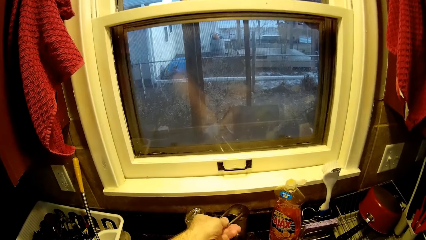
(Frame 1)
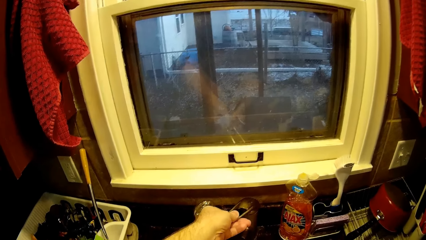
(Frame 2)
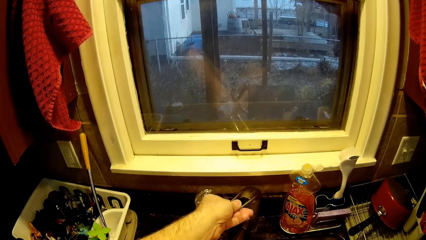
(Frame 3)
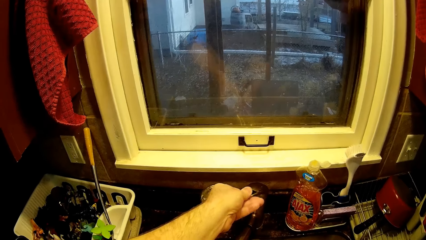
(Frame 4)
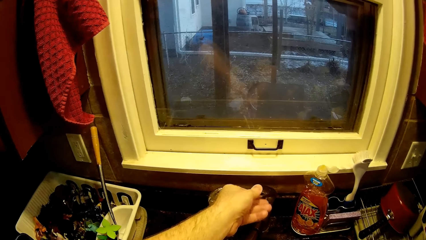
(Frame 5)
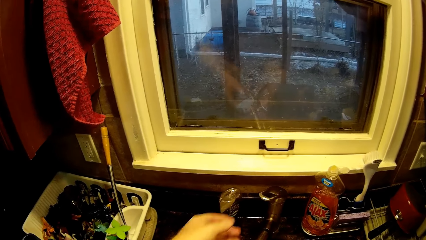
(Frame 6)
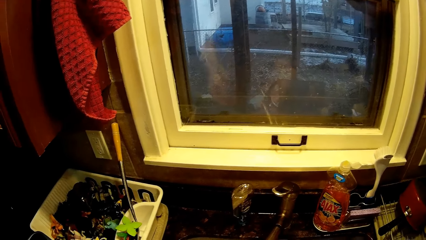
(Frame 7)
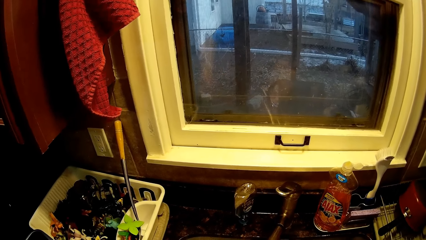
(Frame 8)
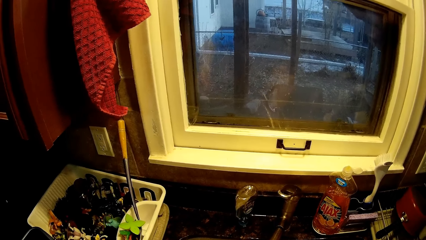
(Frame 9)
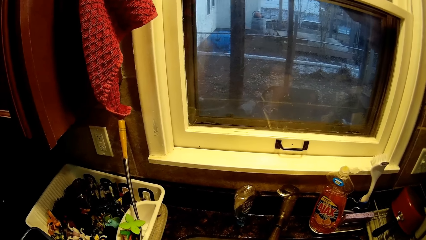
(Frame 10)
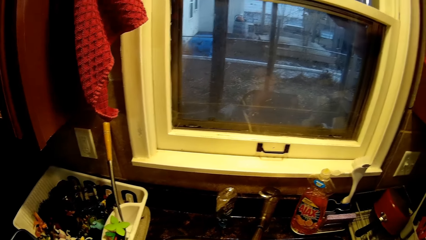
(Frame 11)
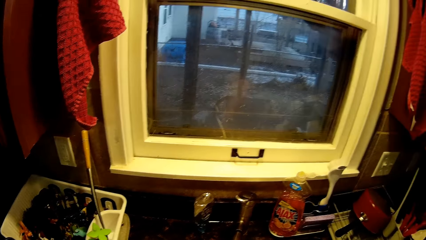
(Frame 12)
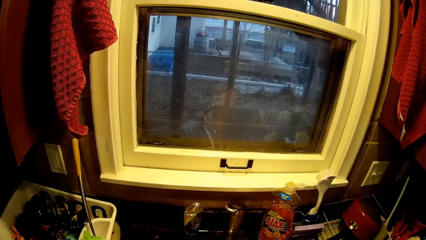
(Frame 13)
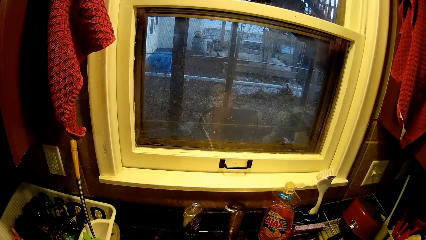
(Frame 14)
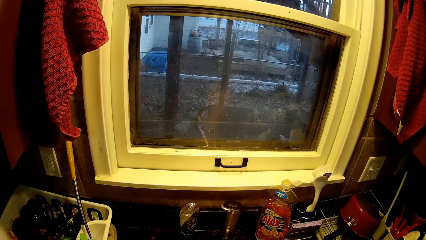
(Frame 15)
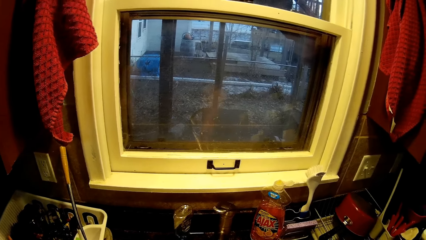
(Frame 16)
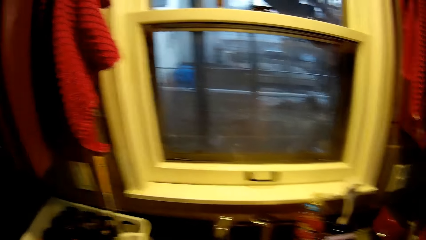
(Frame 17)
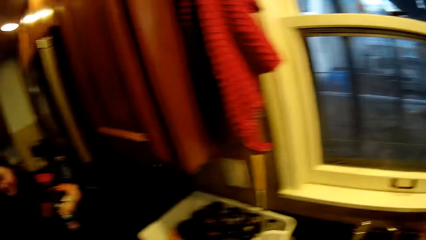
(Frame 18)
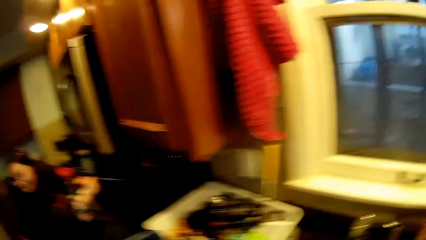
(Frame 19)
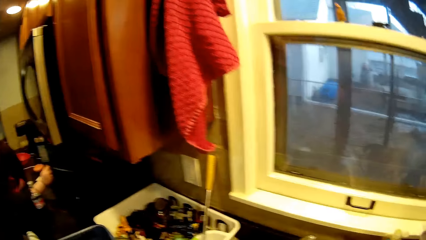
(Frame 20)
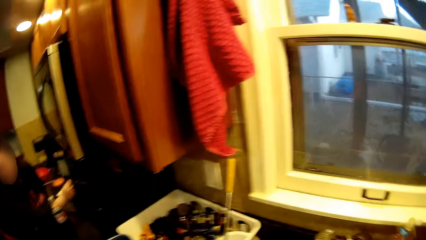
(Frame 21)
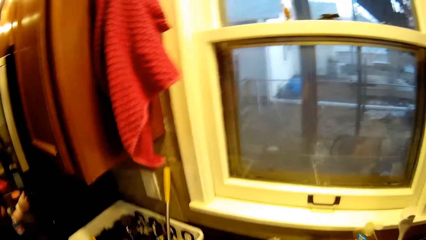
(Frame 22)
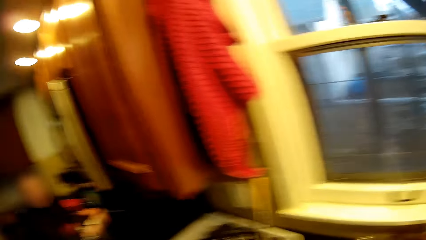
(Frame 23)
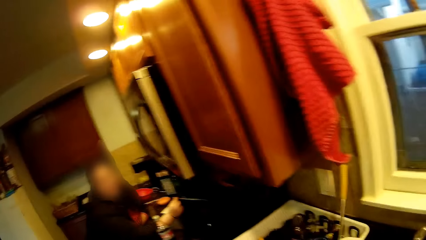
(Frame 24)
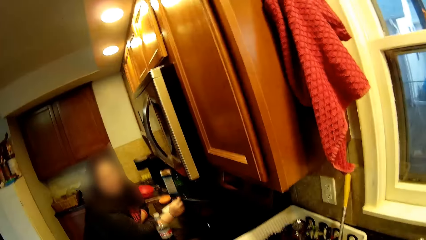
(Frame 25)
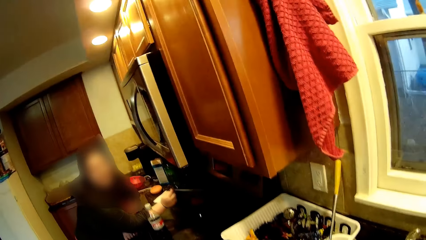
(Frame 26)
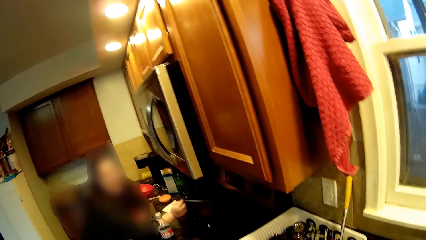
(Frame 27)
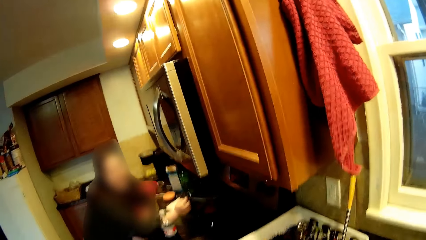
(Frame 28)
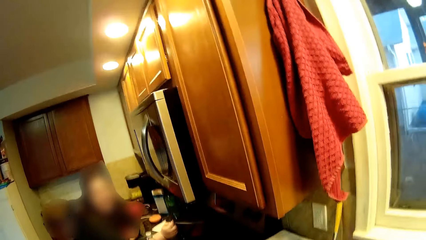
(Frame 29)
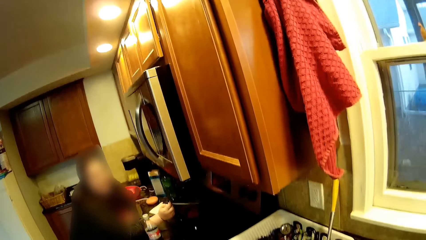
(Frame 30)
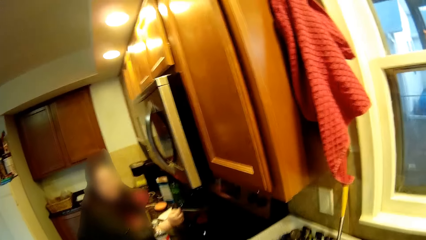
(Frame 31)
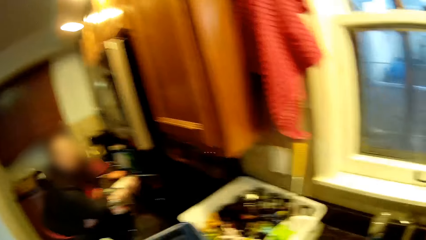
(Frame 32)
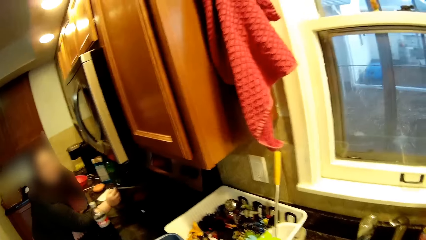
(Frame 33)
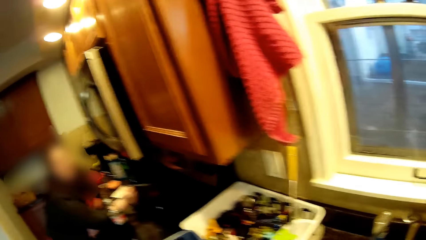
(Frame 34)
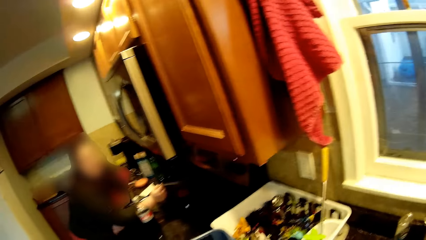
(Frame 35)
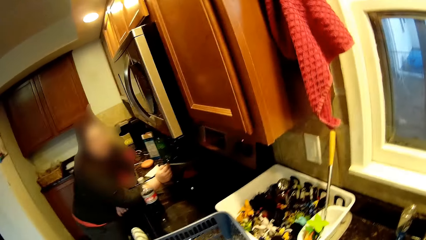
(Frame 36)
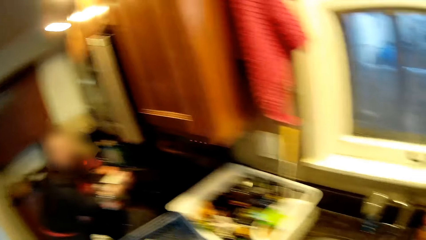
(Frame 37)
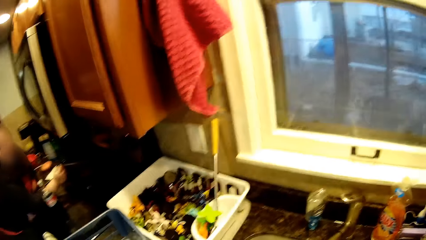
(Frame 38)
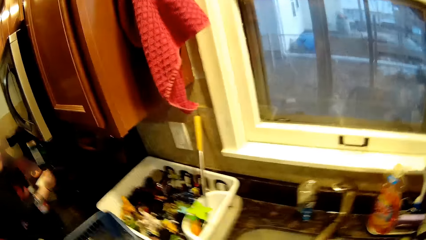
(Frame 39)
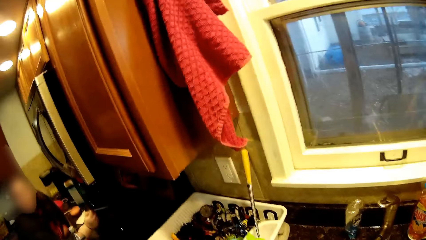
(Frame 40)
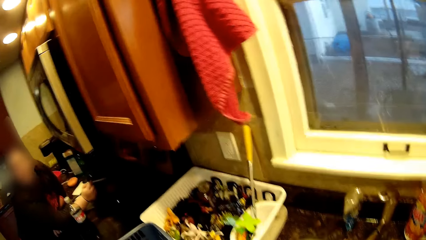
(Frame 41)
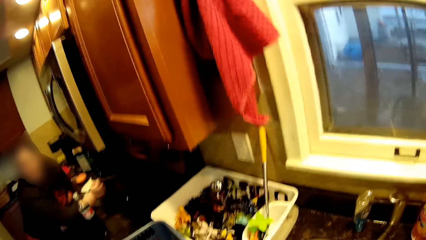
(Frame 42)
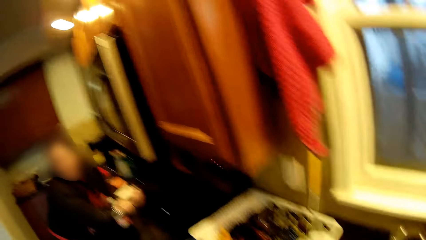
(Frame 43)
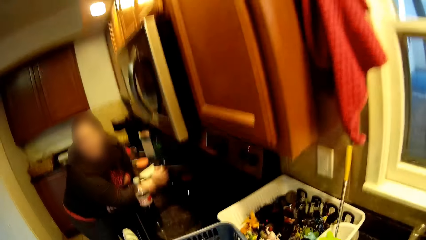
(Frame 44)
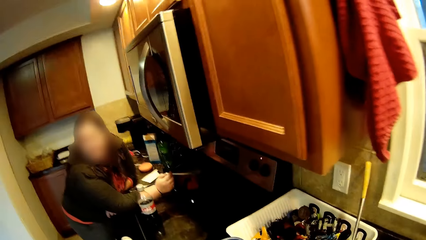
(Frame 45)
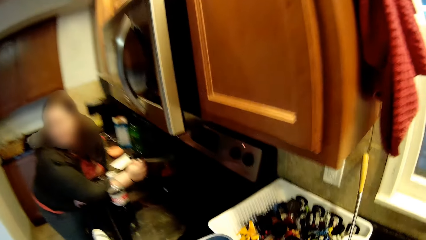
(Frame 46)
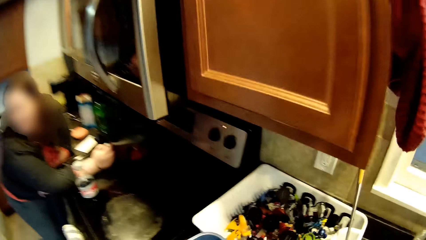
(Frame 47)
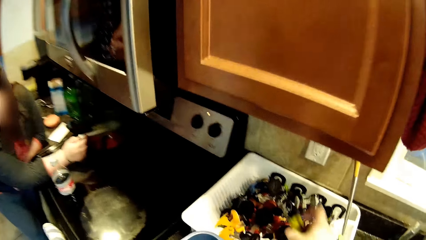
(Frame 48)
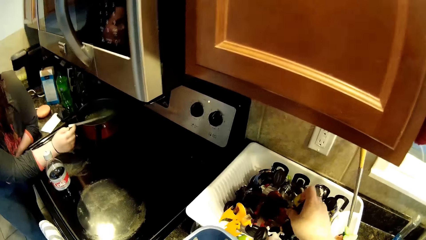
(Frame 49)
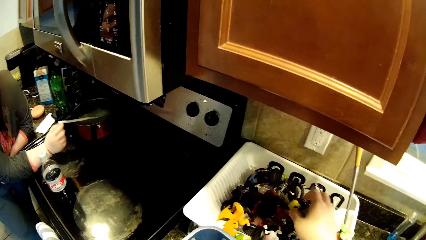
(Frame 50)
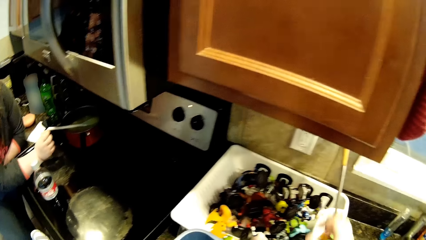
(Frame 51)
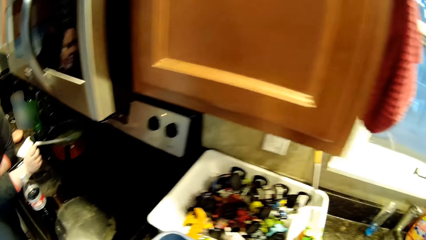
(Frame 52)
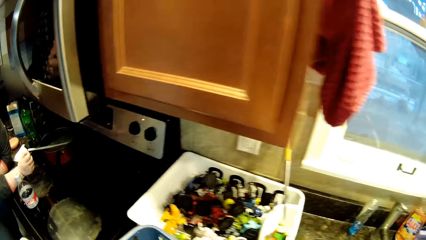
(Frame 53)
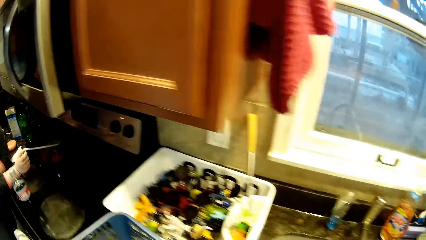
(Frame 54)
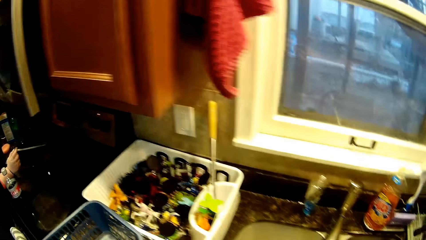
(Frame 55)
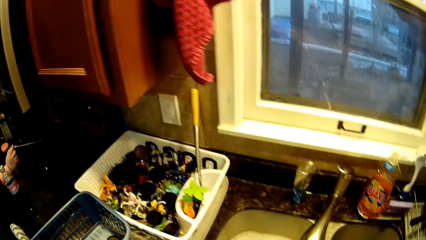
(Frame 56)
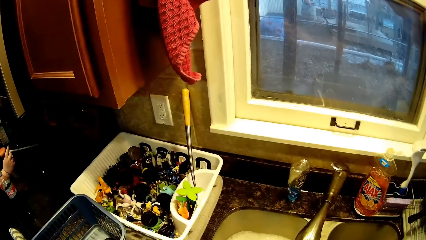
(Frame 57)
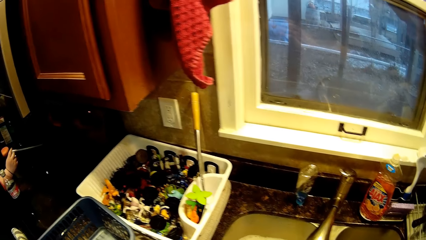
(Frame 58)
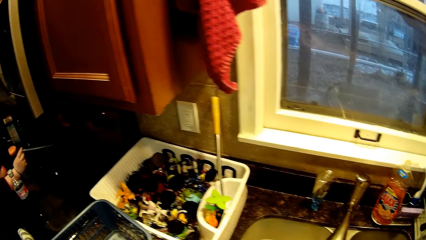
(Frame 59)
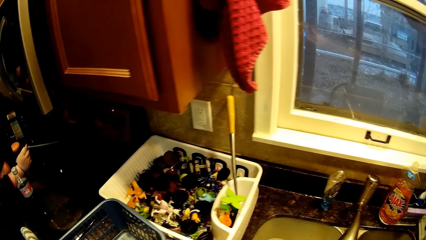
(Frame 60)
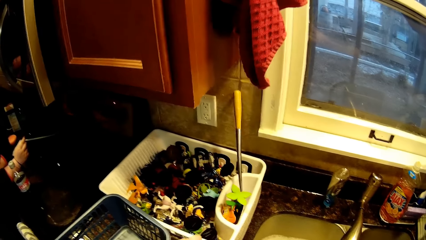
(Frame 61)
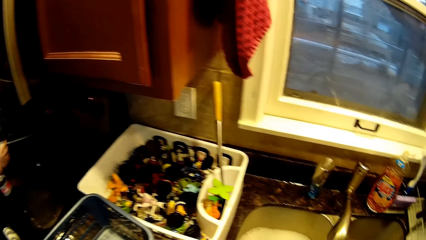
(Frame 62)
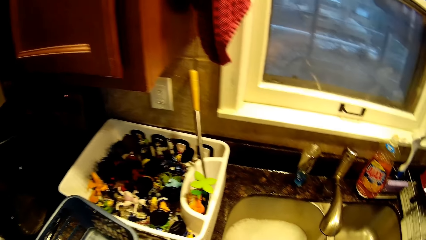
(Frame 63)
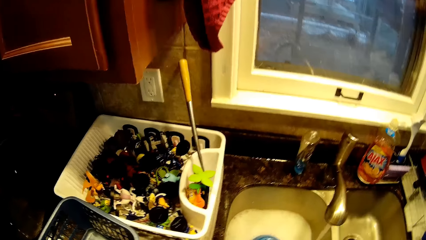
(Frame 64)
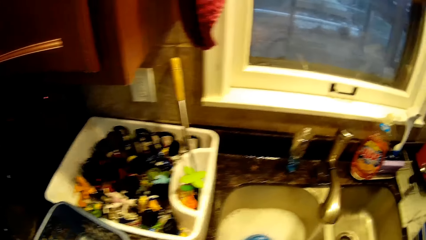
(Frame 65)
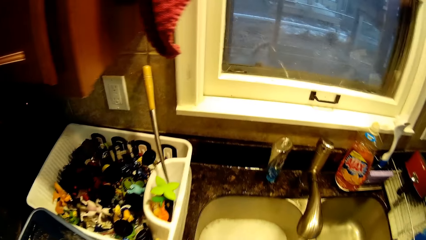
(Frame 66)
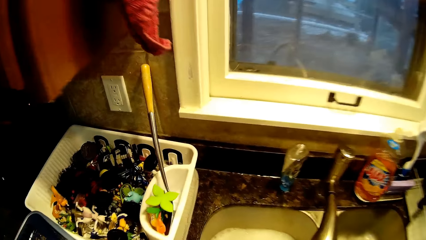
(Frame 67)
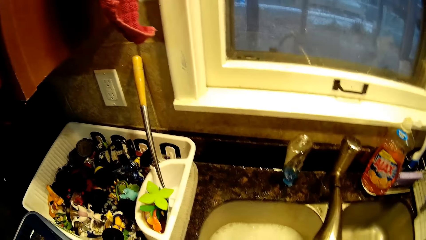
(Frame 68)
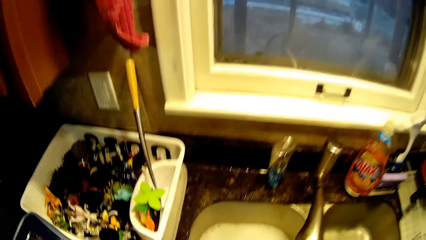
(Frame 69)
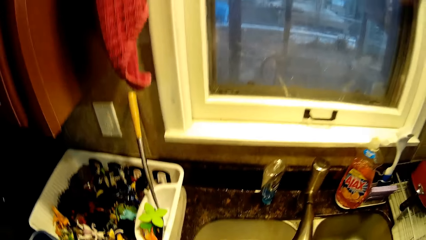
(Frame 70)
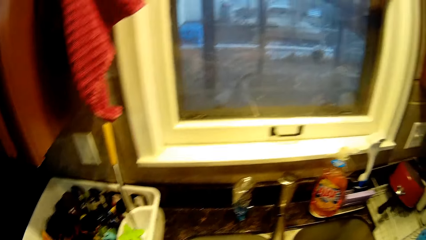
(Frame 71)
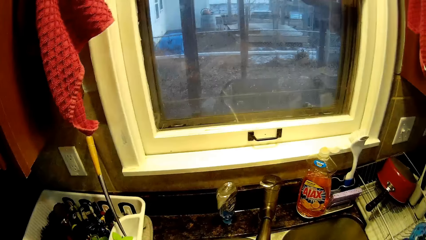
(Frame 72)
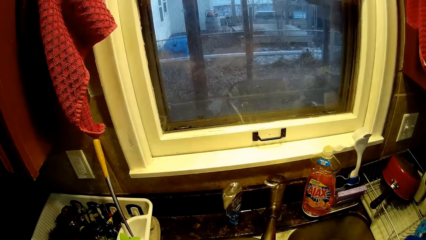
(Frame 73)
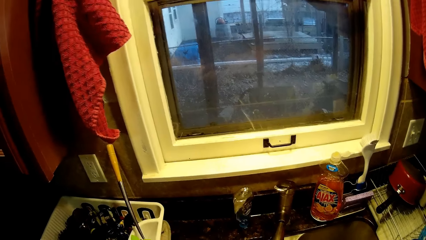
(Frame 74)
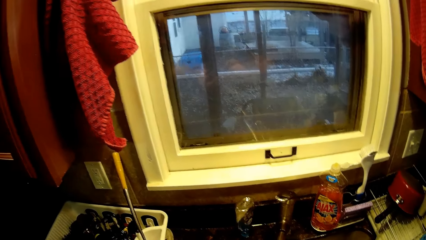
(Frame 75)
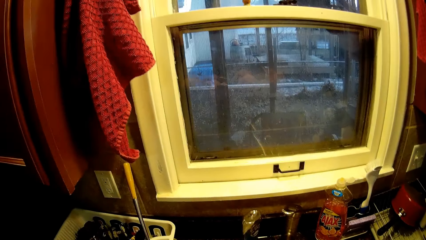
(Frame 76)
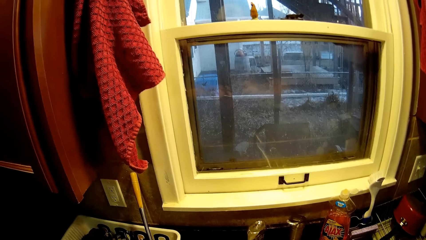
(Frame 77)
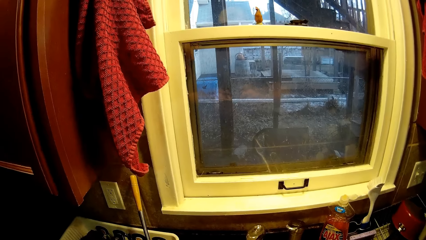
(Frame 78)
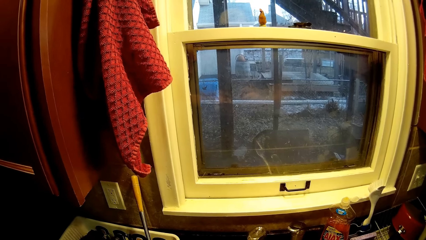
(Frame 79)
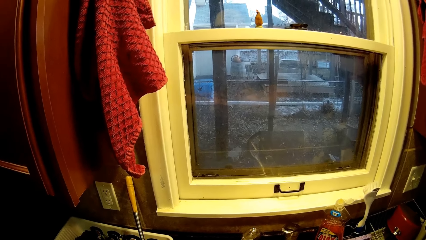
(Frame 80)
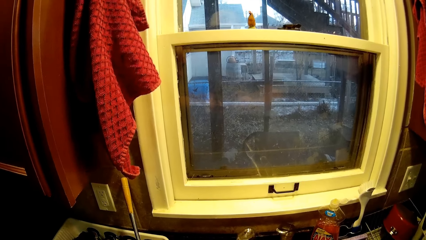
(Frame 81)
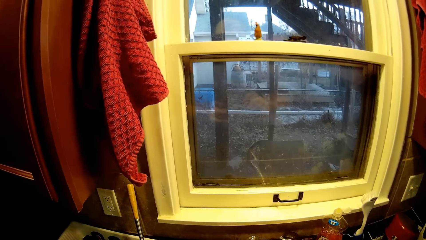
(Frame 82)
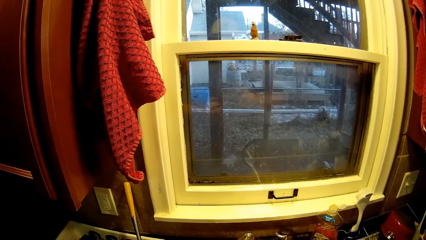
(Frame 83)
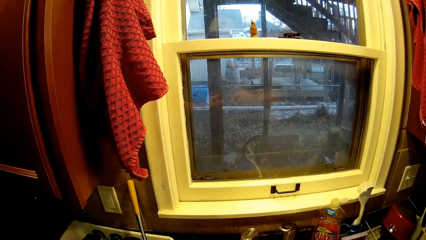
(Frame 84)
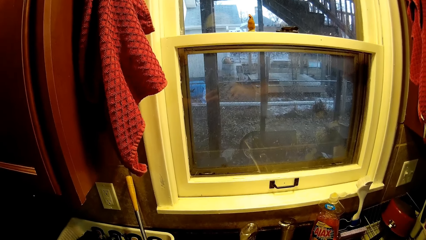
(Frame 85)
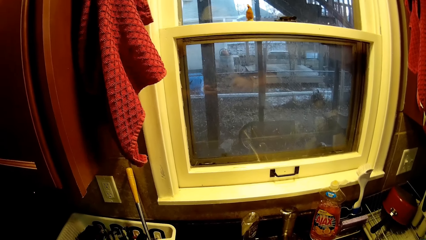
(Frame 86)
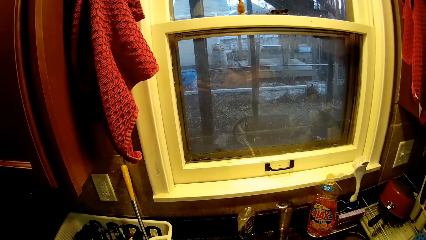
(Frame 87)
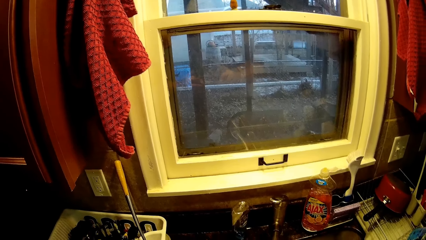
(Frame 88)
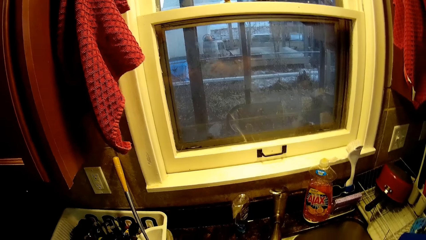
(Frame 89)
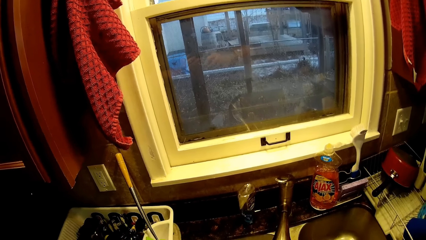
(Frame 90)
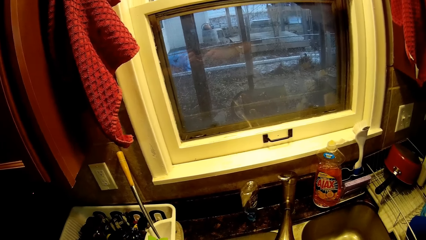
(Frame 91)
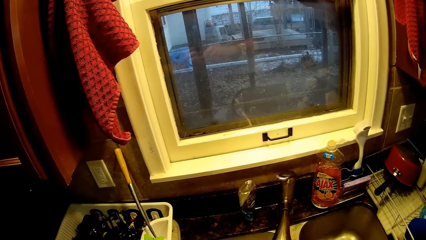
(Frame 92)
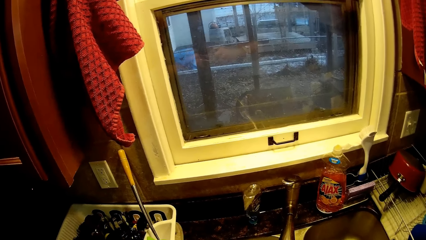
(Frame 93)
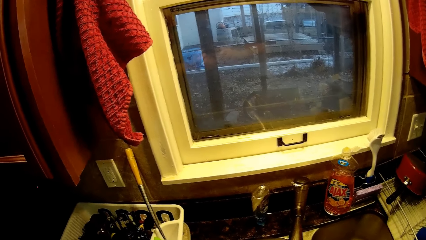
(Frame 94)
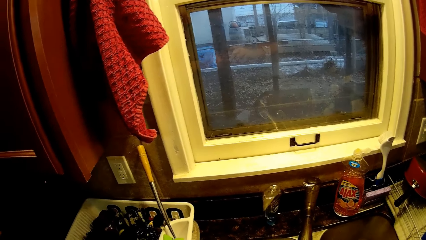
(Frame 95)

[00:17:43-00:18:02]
The camera wearer opens a tap of water. They rinse a toy. They converse. They put down the toy in a dish rack or the basin. They hold the toy with hands. They clean something. They scrub the toy with a toothbrush.
